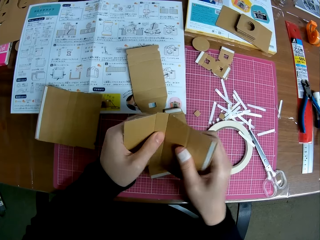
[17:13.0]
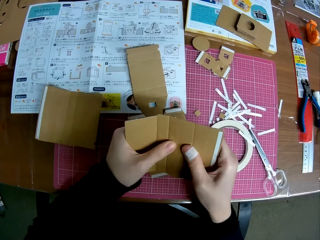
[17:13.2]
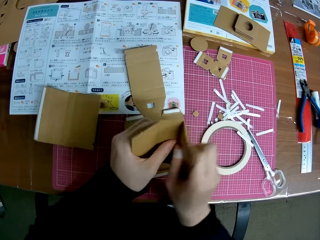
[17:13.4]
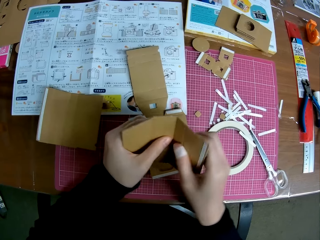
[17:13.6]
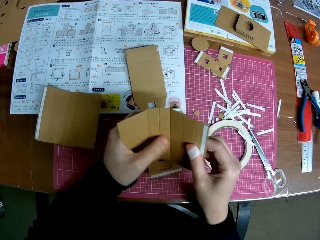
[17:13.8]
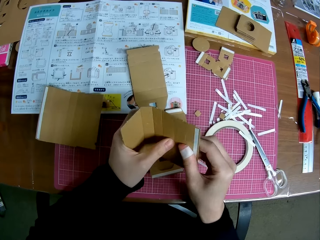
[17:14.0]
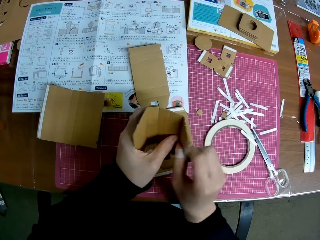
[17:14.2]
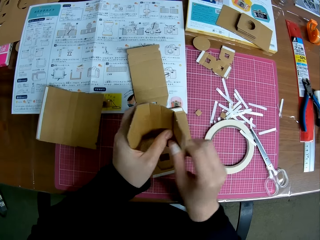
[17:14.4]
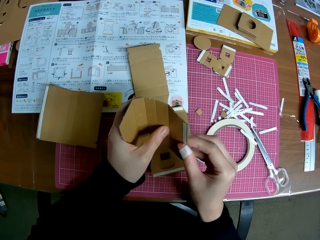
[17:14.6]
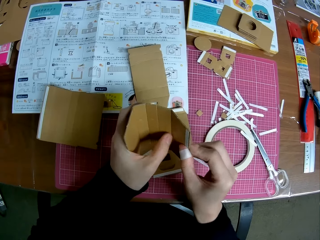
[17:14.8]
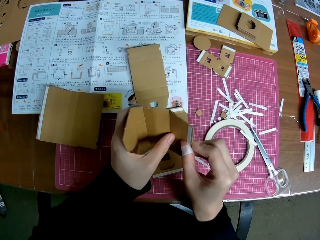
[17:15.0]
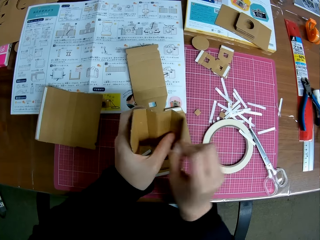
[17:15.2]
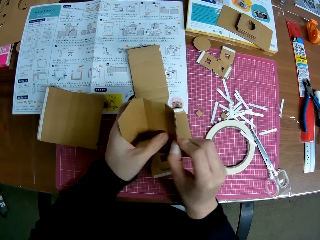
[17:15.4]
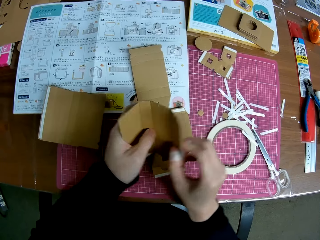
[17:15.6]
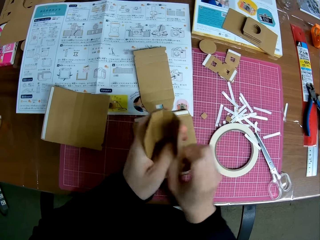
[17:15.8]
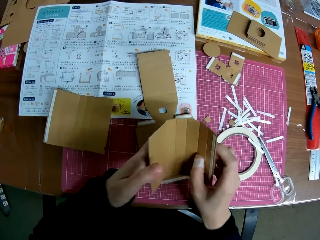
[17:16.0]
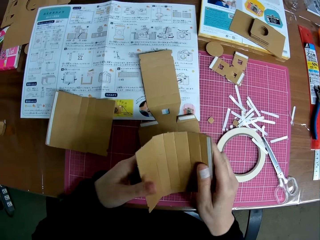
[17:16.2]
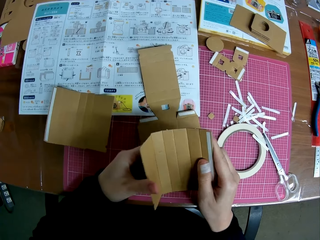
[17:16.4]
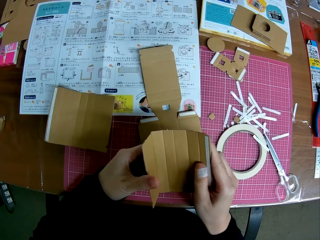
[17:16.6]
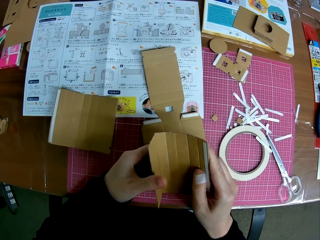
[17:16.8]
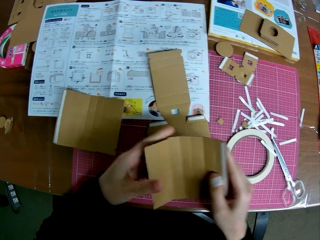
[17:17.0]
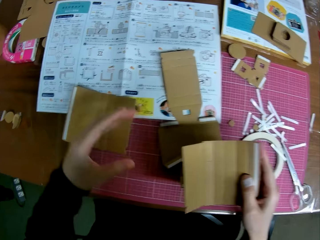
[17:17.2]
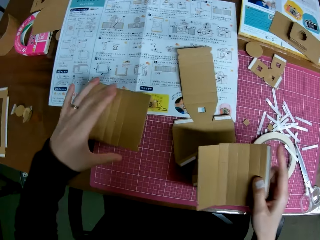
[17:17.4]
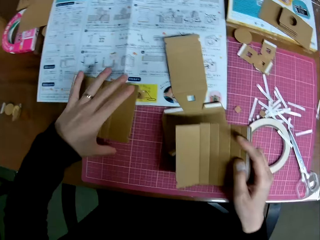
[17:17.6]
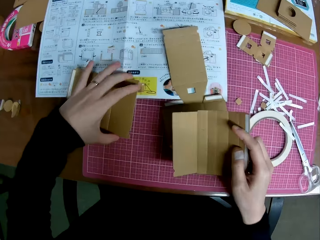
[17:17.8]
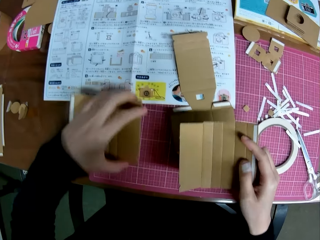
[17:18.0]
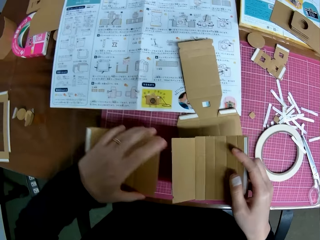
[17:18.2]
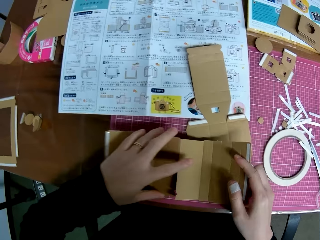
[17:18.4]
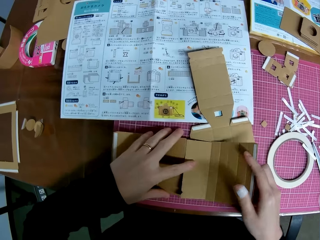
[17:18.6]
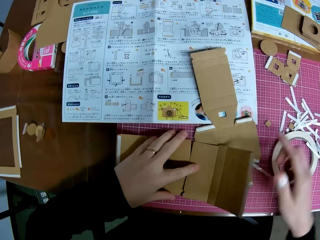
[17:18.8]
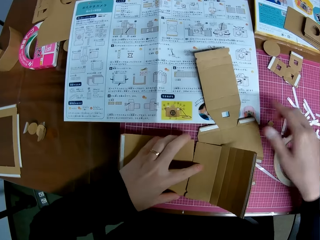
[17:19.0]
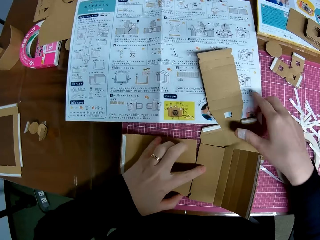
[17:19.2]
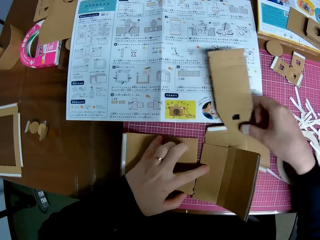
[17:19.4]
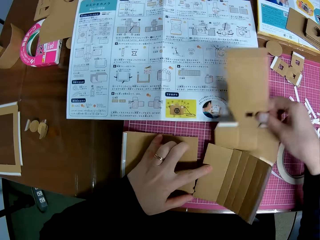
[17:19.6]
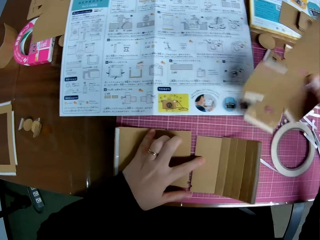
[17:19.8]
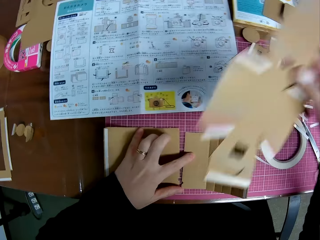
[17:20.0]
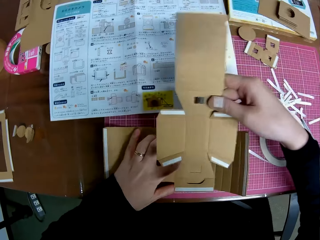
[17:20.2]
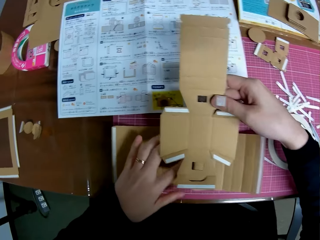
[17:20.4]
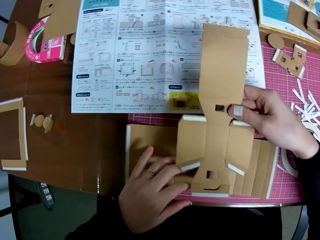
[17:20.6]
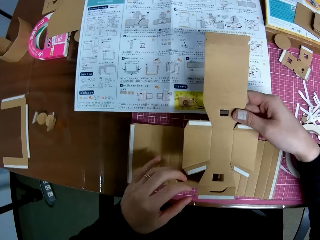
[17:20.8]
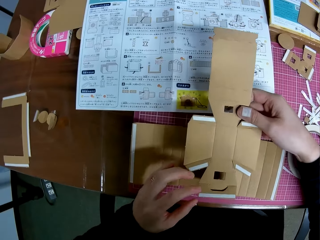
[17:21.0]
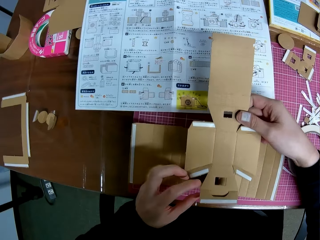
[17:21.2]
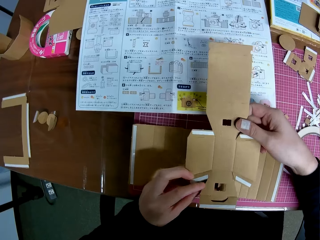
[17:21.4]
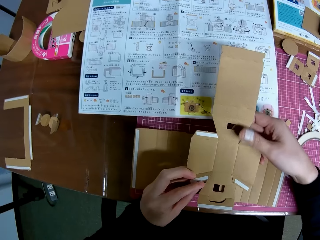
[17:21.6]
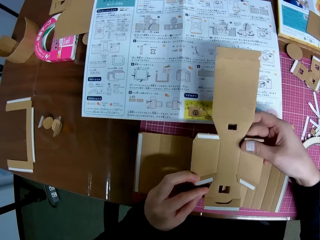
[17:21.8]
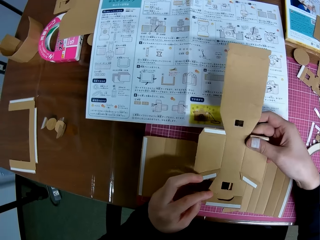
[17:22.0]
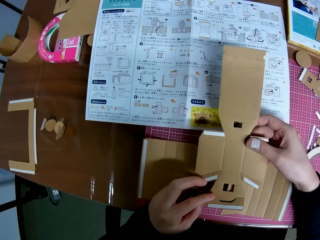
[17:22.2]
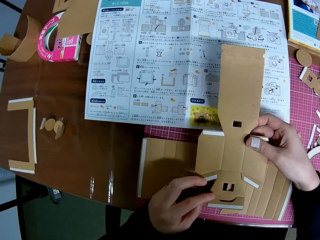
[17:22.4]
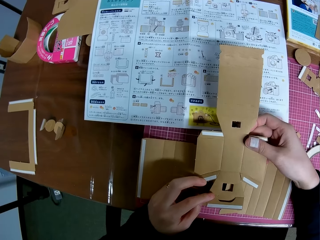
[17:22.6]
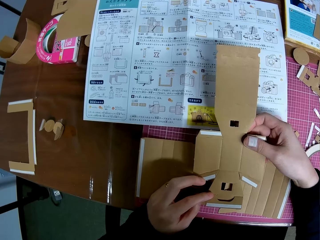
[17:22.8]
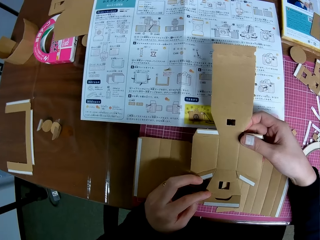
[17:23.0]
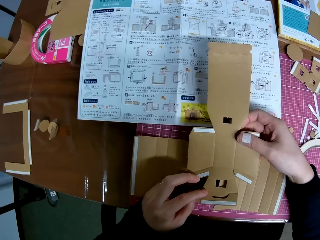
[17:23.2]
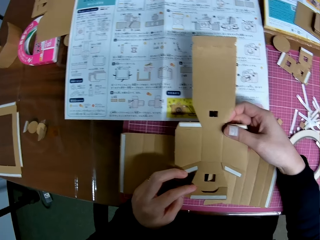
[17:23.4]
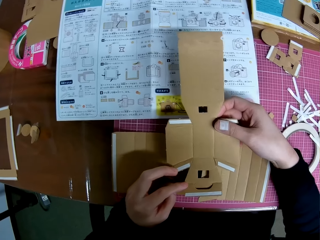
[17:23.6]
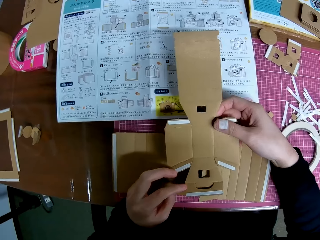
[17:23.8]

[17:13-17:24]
The camera wearer picks up the papercraft or cardboard camera model piece on the manual with their left hand. They put the papercraft in their left hand beside the papercraft in their right hand on the cutting mat. They pick up another papercraft on the cutting mat with their right hand. They look at the cardboard camera model piece in their hands. They put the papercraft in their right hand on the papercrafts on the cutting mat.

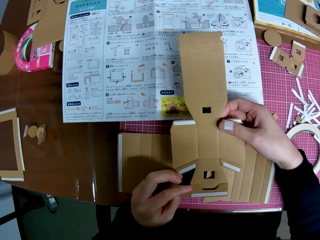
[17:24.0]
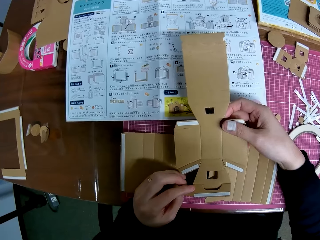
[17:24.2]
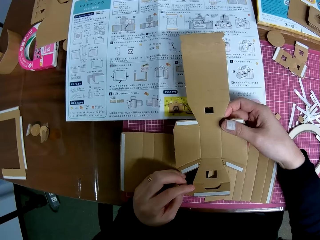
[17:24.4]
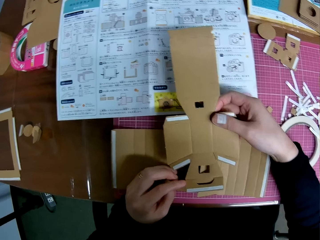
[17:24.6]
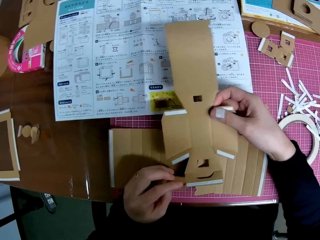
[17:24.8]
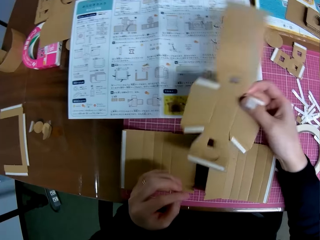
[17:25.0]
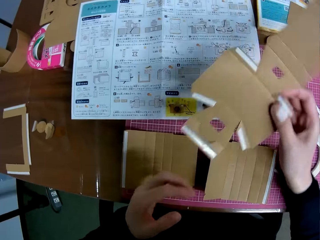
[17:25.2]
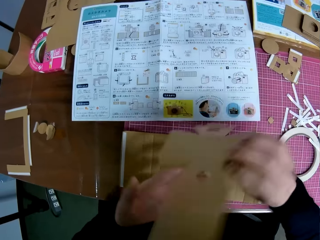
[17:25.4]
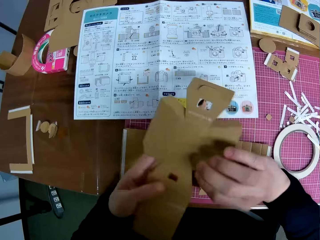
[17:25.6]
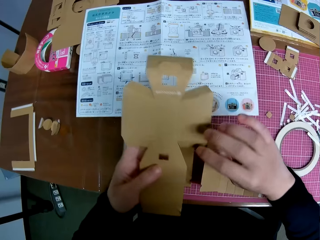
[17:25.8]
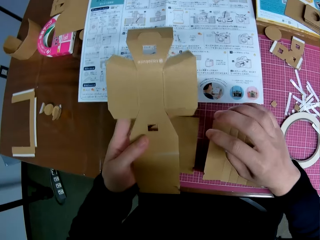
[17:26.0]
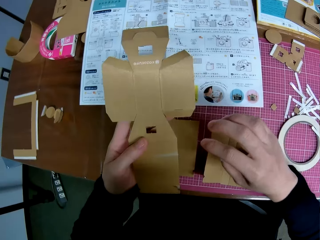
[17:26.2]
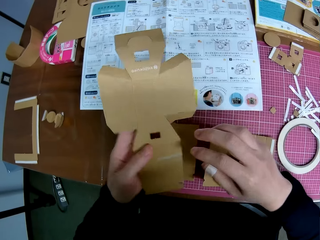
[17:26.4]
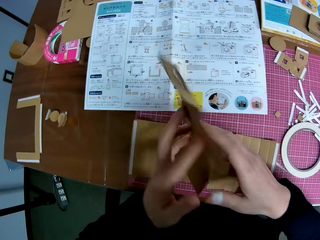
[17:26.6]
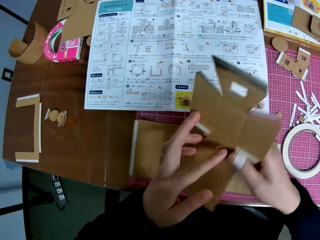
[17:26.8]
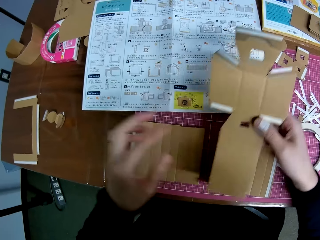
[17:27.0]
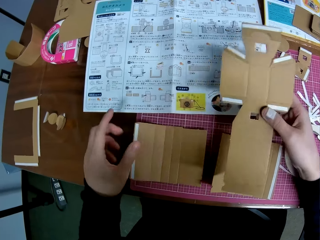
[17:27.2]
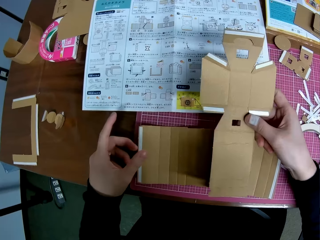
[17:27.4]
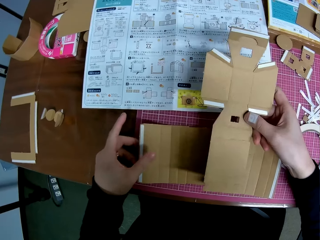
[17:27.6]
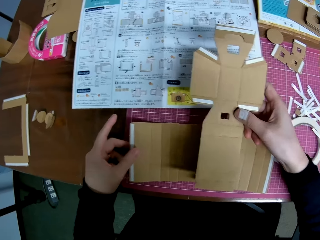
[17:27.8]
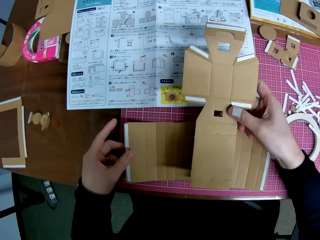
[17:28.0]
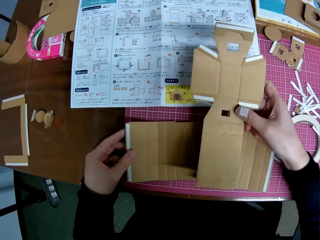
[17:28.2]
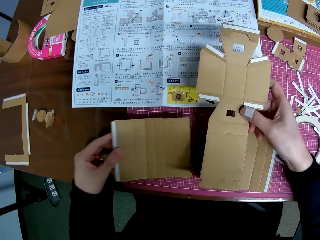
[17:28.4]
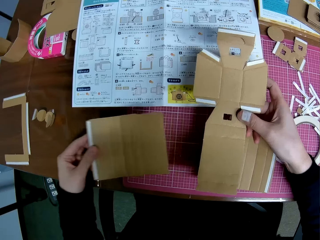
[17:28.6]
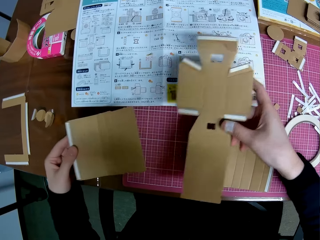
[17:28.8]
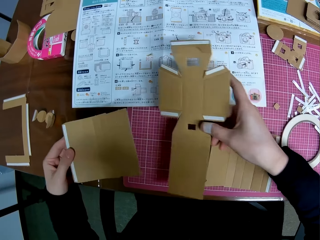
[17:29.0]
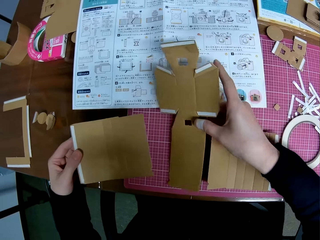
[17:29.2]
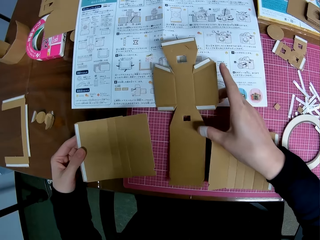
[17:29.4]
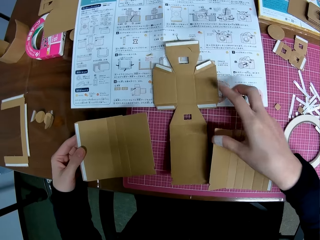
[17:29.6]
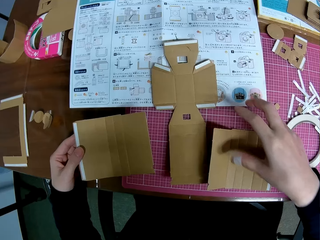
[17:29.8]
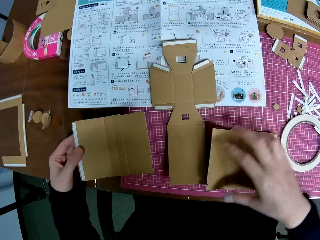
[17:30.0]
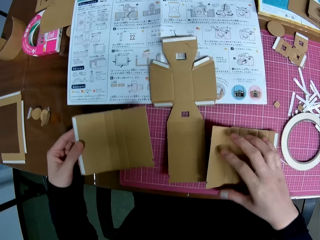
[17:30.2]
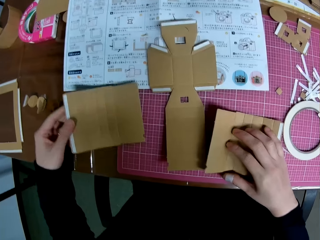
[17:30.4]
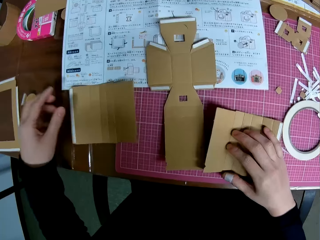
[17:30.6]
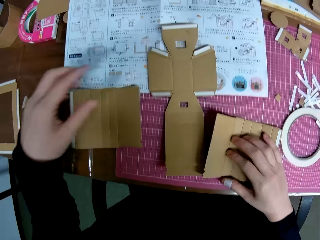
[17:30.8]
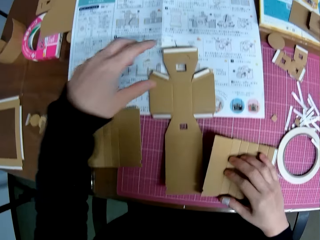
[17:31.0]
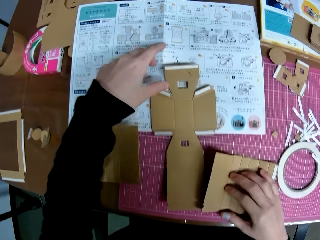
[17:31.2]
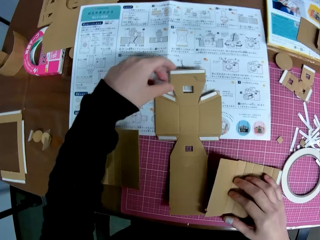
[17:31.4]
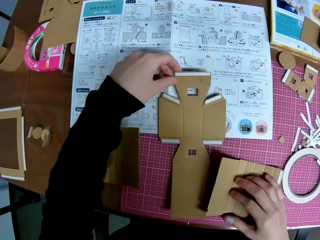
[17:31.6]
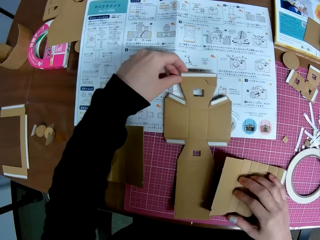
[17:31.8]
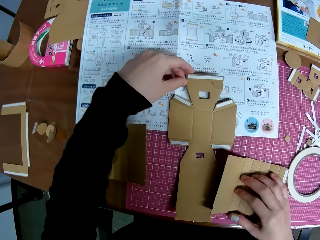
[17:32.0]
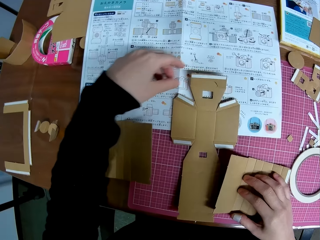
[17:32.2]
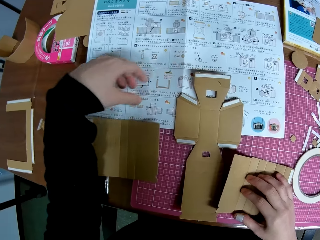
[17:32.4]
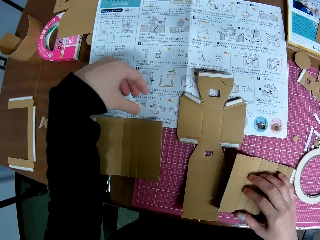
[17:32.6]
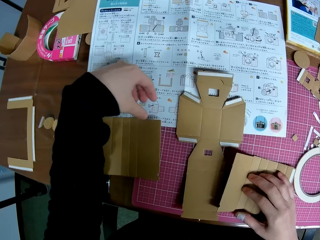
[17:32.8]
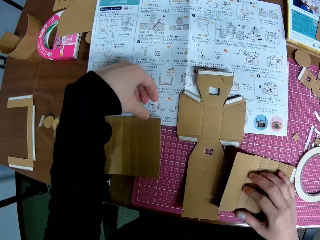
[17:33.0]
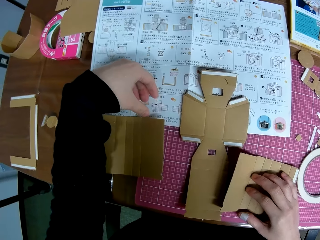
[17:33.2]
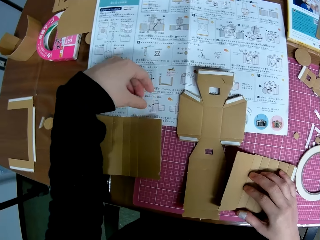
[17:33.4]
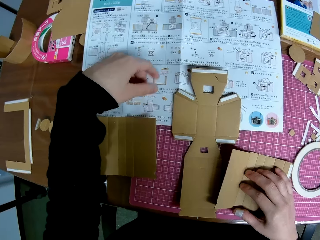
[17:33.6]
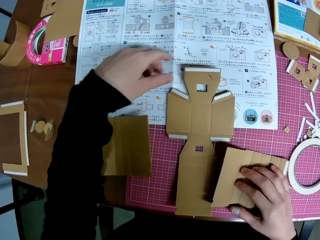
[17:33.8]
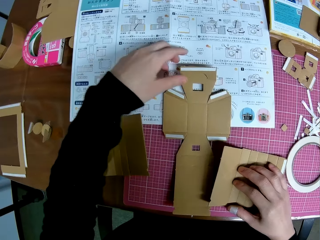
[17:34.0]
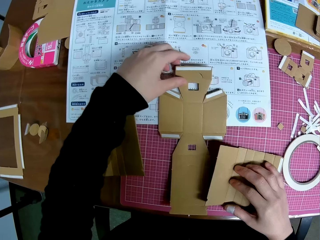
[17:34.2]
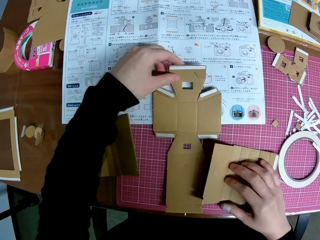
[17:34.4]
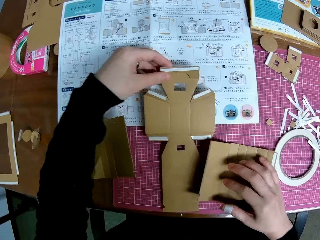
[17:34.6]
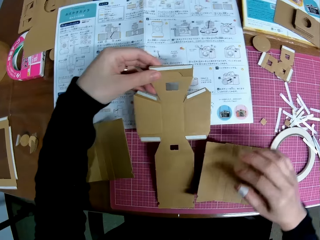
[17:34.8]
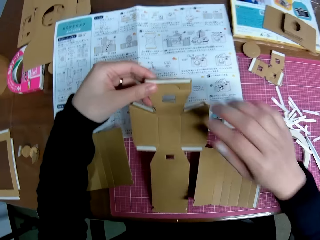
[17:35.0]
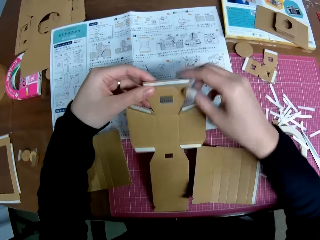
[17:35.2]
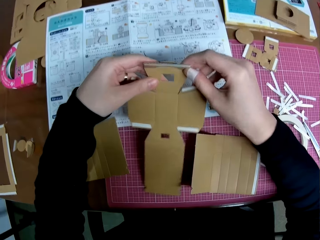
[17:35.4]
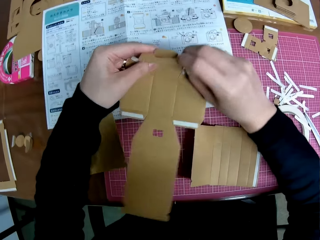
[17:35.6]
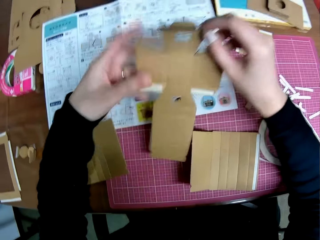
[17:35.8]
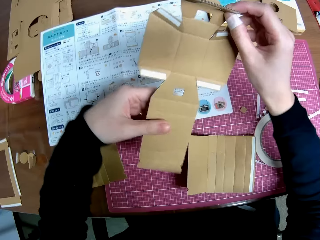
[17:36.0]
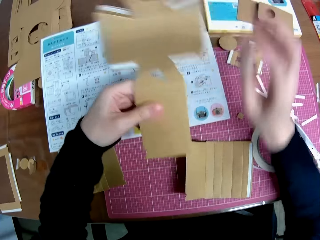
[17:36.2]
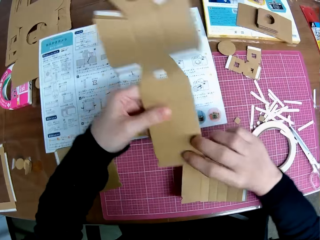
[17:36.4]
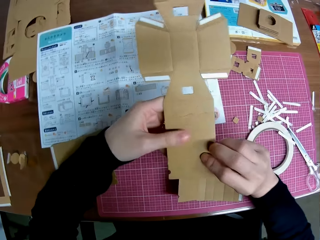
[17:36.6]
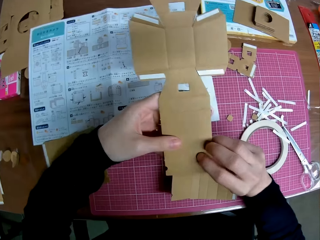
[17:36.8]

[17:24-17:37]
The camera wearer flips the papercraft or cardboard camera model piece in their hands. They hold the cardboard camera model piece with their left hand. They turn the cardboard camera model piece. They hold the cardboard camera model piece with their right hand. They pick up the papercraft on the cutting mat with their left hand. They put the papercraft in their right hand on the manual. They place the cardboard camera model piece on the cutting mat. They hold the cardboard camera model piece in their right hand. They put the papercraft in their left hand on the cutting mat. They adjust the papercraft on the manual. They move the cardboard camera model piece. They move their left hand. They pick up the papercraft on the manual with their left hand. They fold the edges of the cardboard camera model piece with their hands.
